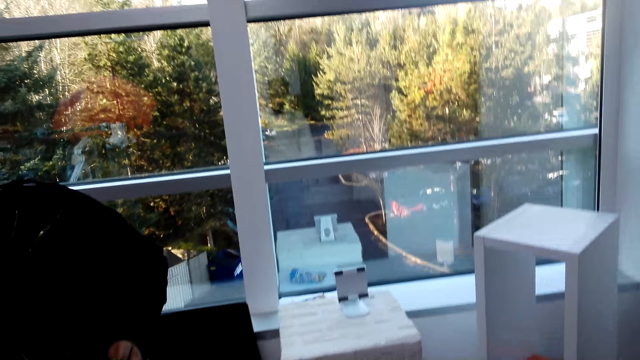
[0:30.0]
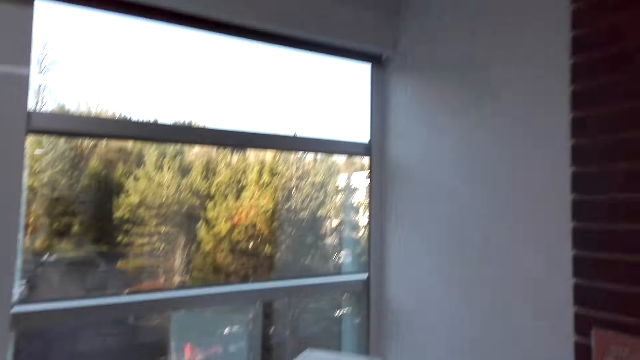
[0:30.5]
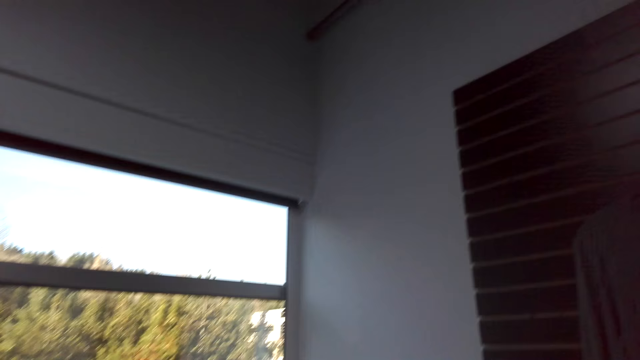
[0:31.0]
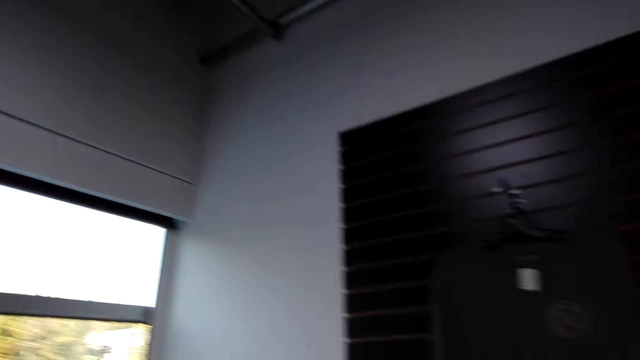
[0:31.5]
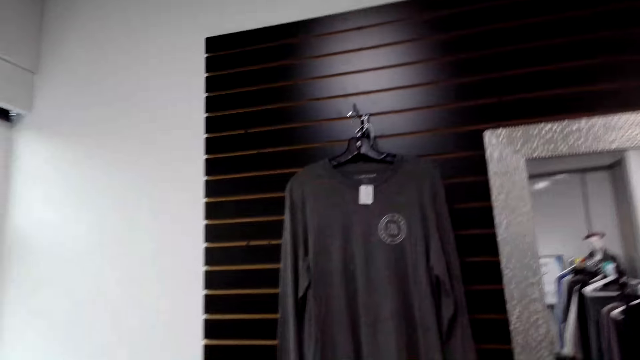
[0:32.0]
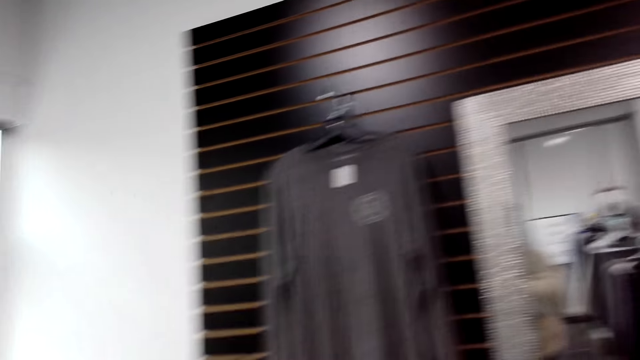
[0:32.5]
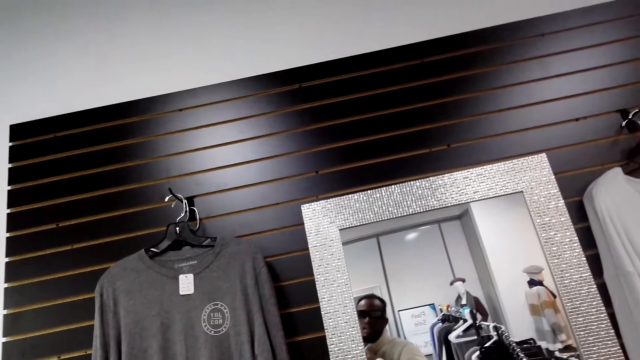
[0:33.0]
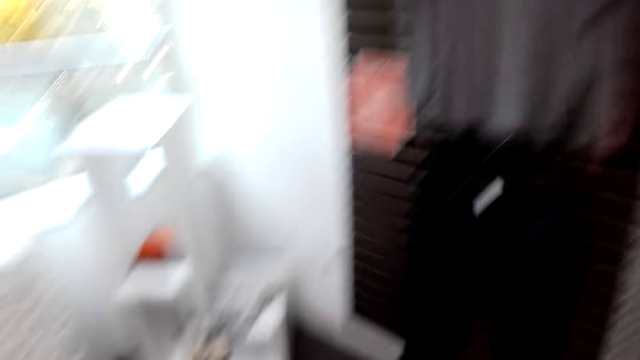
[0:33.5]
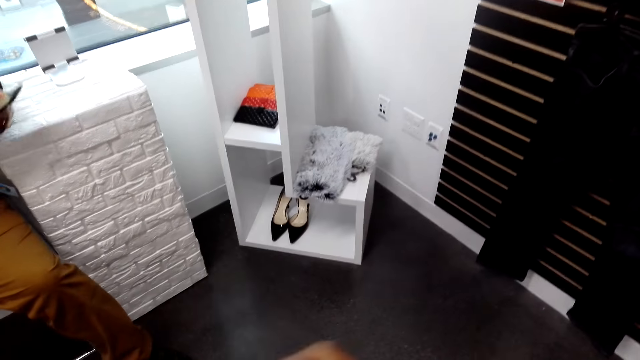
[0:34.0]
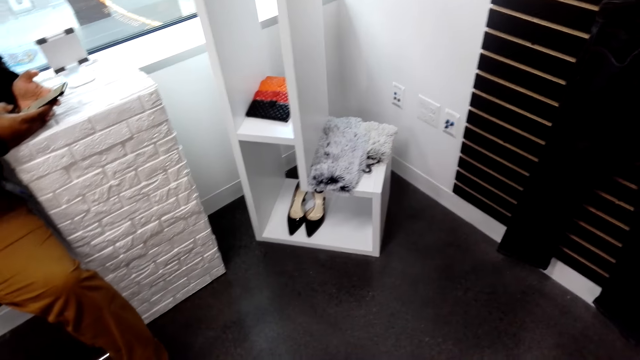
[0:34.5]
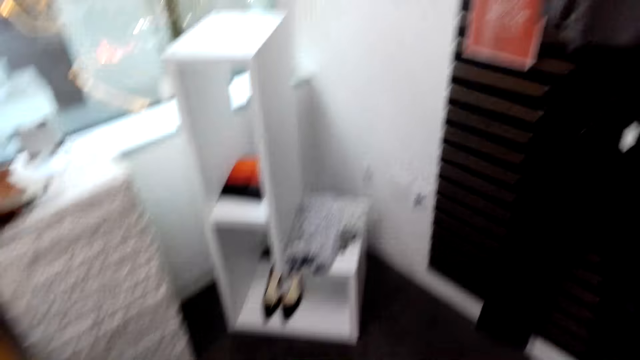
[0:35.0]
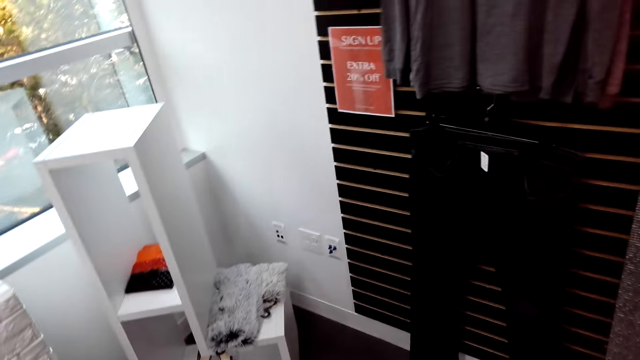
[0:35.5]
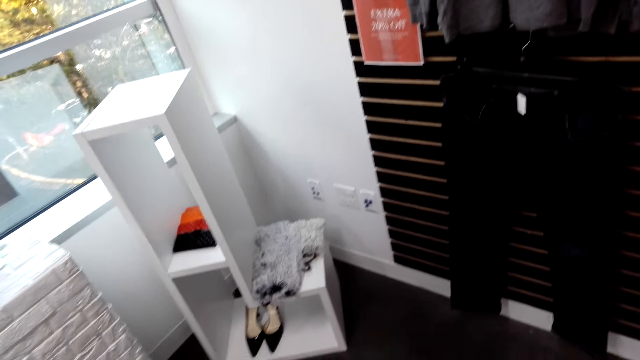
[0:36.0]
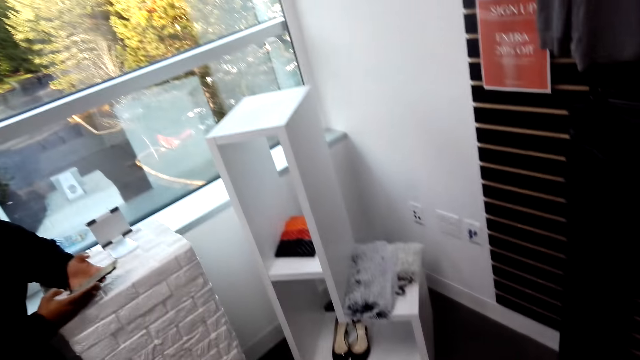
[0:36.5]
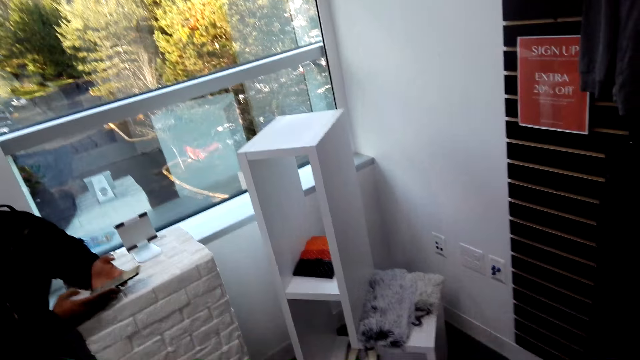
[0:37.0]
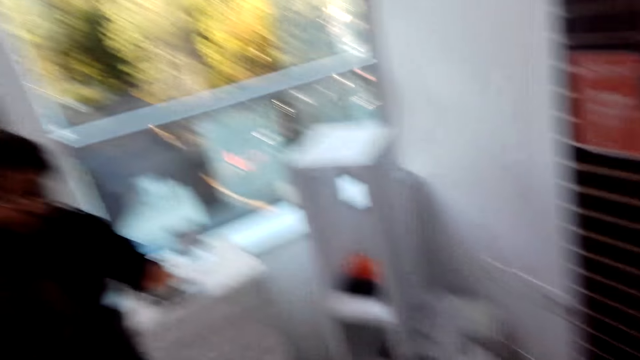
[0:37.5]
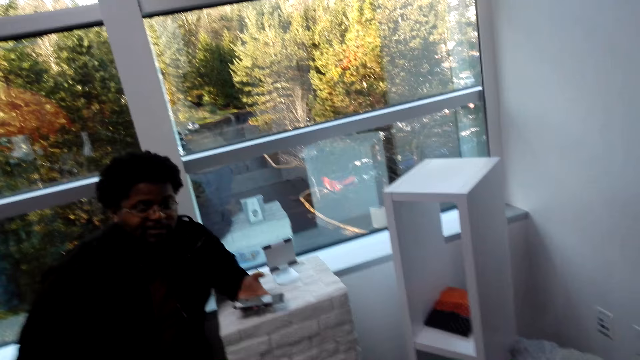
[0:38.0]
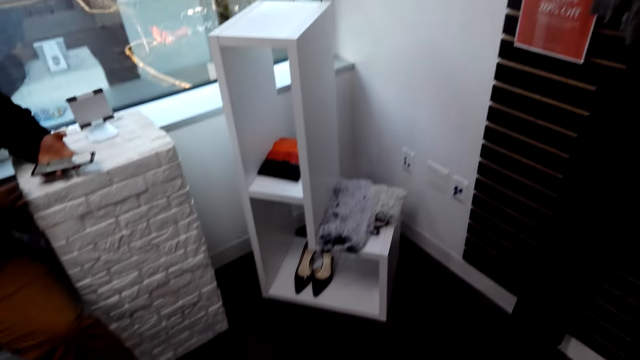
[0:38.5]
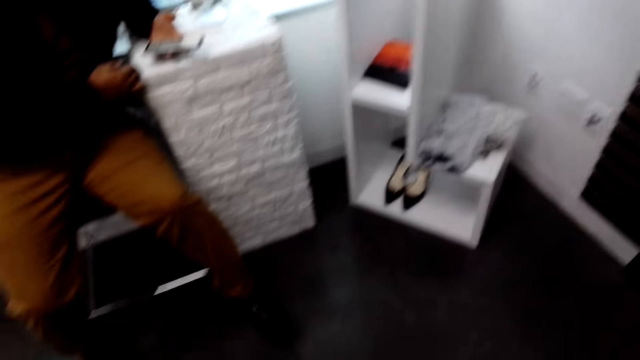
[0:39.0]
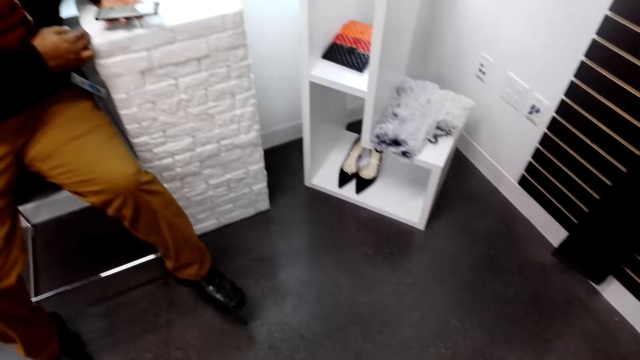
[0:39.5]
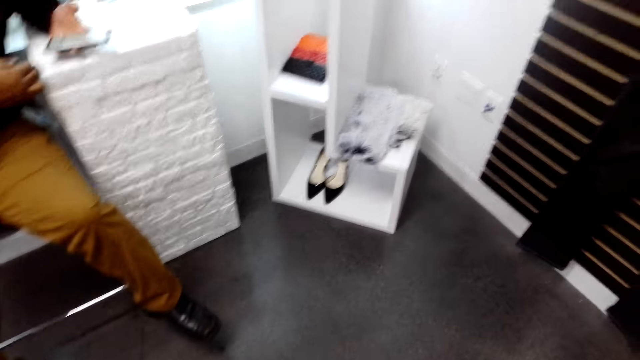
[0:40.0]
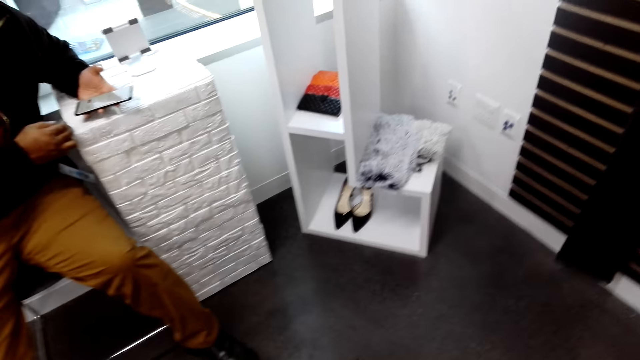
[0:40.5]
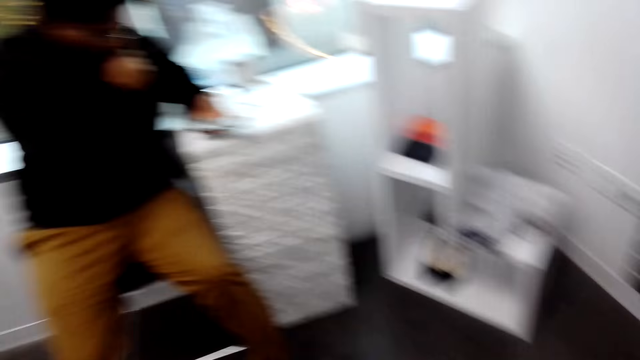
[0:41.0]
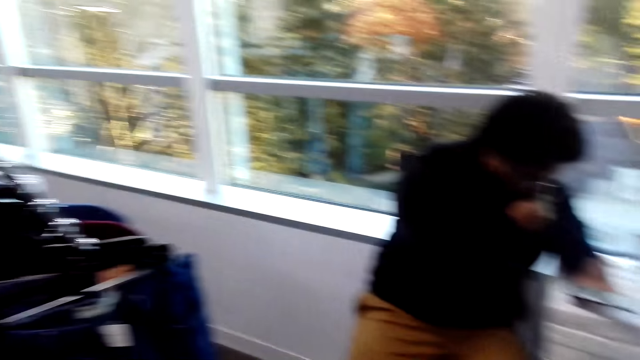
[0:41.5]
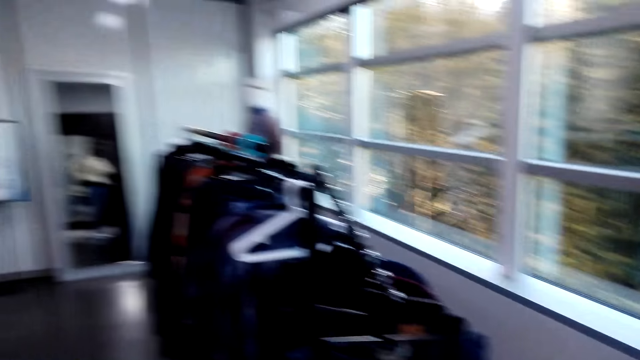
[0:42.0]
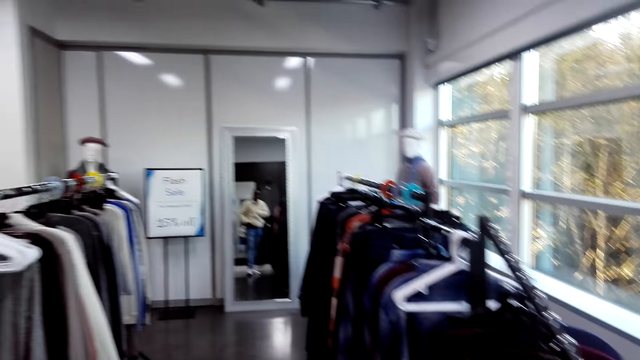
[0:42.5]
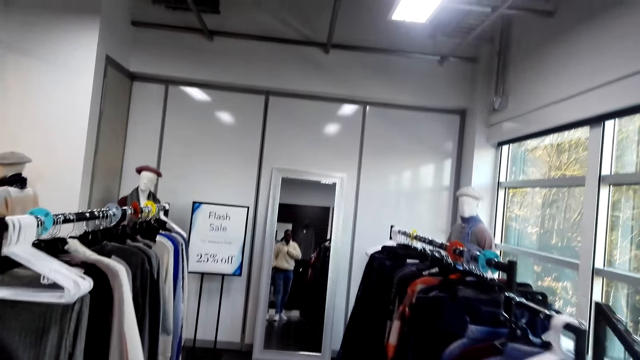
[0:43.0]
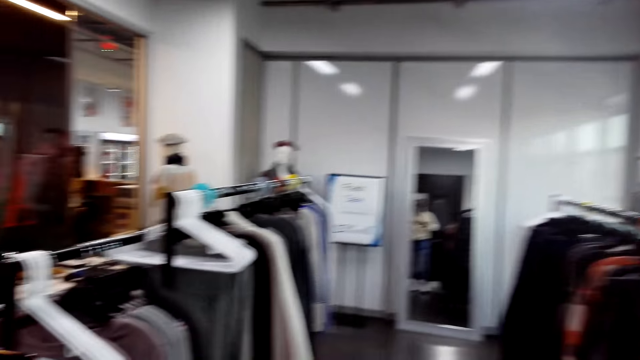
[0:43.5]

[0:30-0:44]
The camera wearer looks around. They look at themselves in the mirror. A man places a hand on a pillar. The man speaks. The camera wearer looks around. The man coughs. The camera wearer turns around.

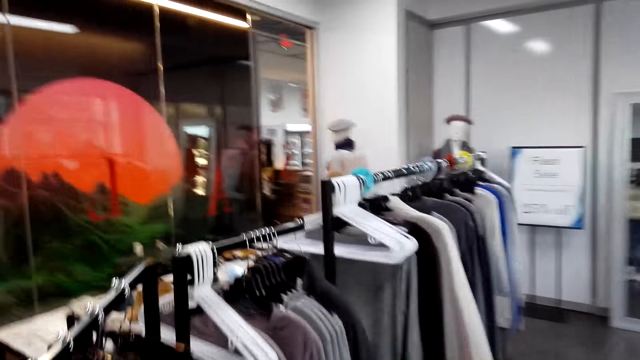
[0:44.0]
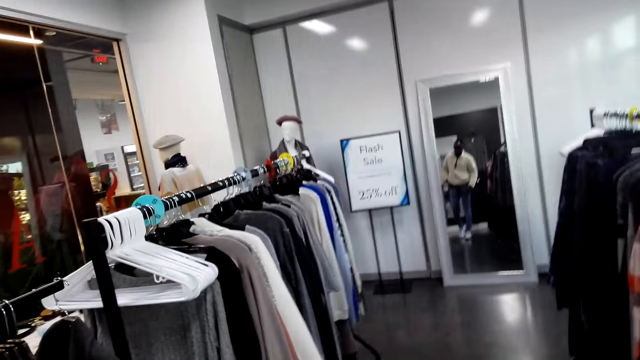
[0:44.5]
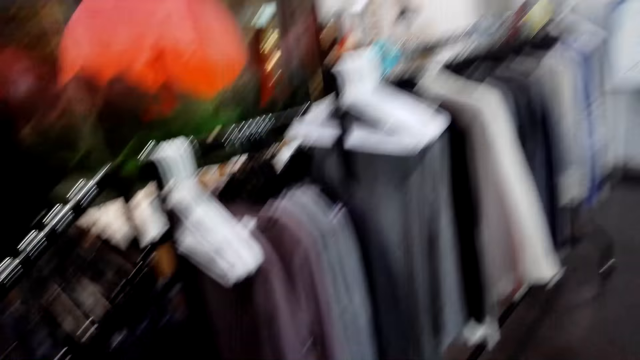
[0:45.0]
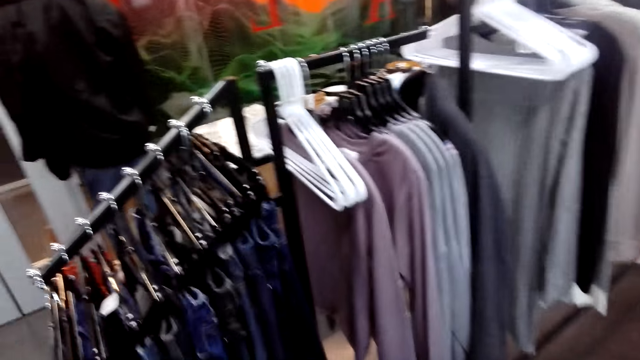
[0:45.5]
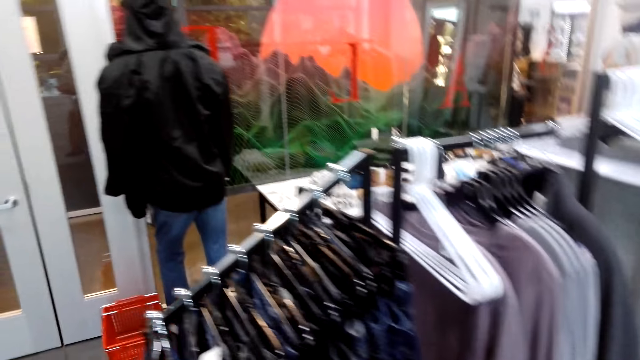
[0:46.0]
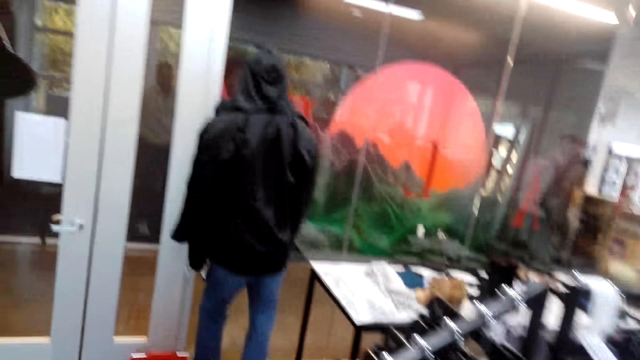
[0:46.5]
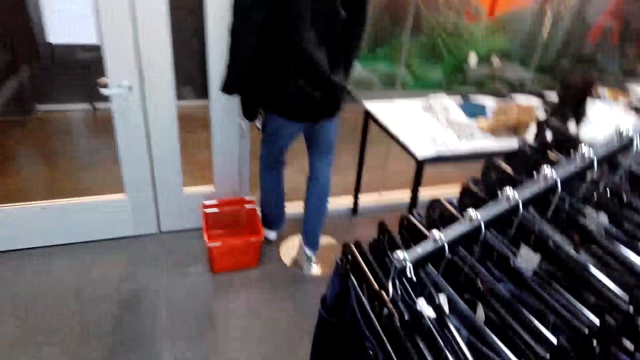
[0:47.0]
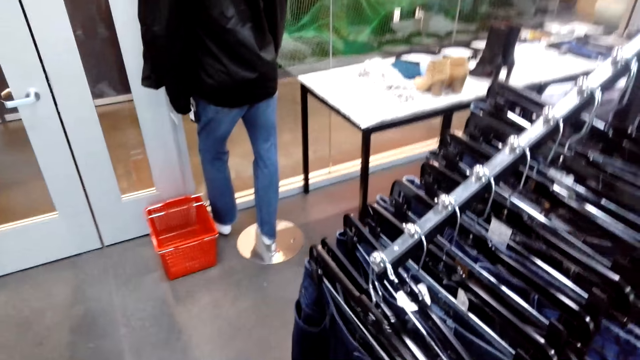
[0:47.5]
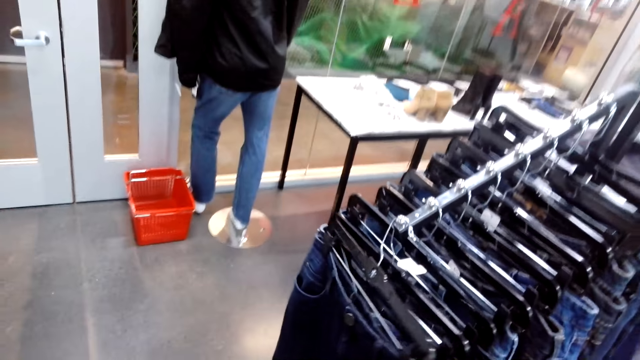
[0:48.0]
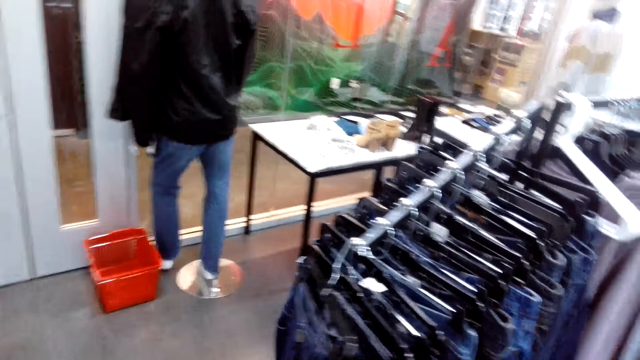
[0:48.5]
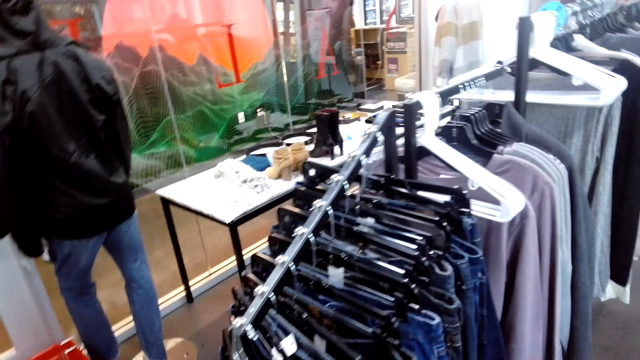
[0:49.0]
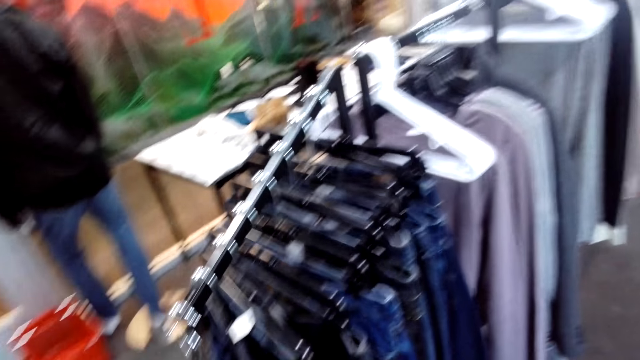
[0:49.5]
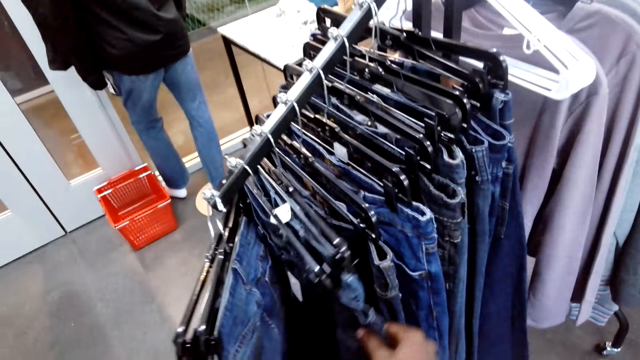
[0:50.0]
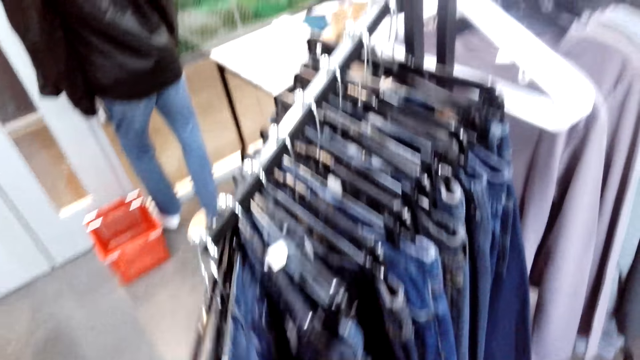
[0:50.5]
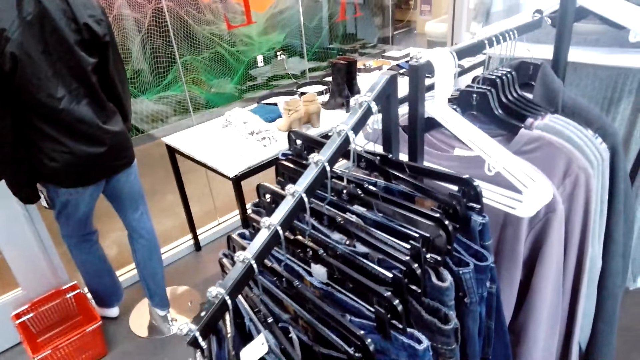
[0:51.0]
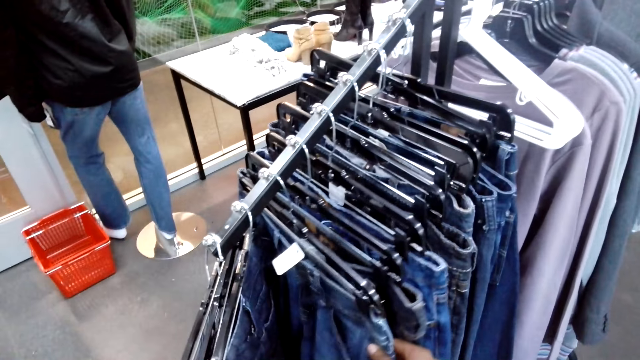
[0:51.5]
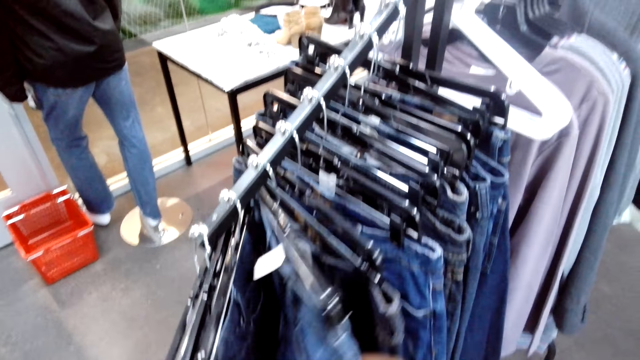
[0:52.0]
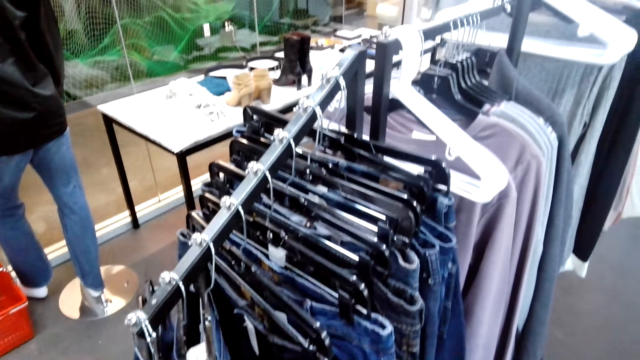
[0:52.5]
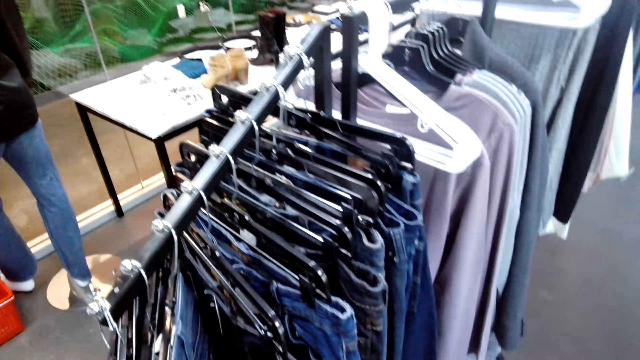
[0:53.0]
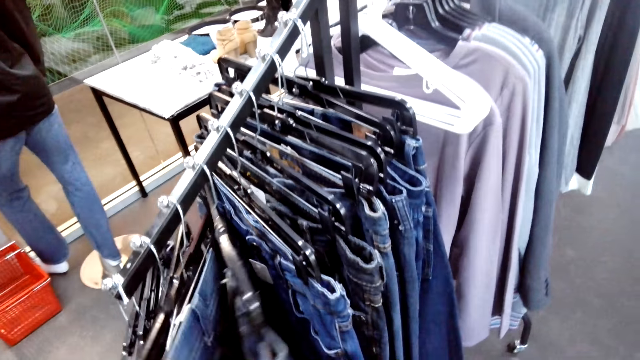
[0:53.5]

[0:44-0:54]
The camera wearer moves left. They go through clothes on a stand. They check on jean pants at the cloth rack.
